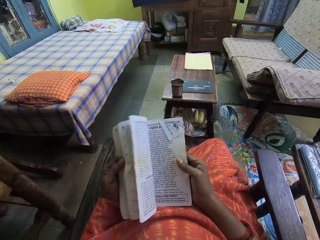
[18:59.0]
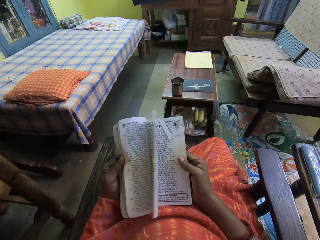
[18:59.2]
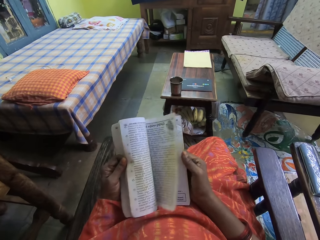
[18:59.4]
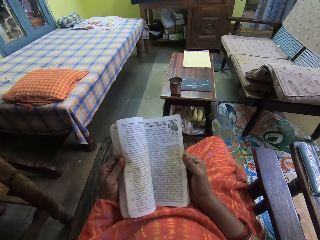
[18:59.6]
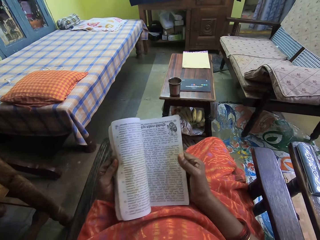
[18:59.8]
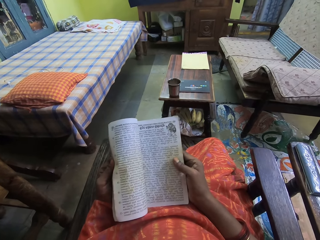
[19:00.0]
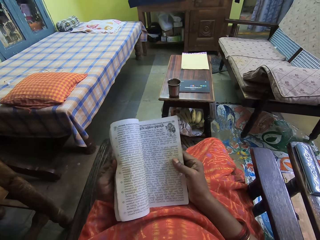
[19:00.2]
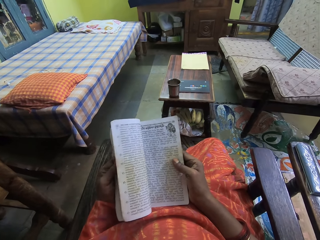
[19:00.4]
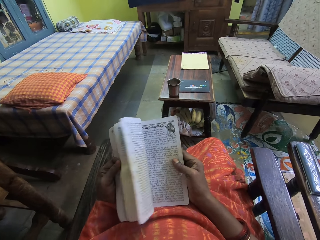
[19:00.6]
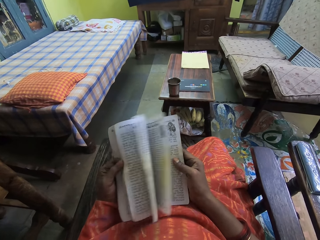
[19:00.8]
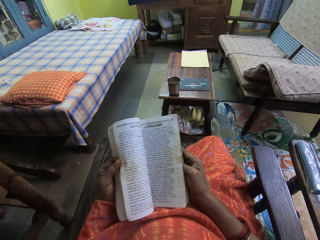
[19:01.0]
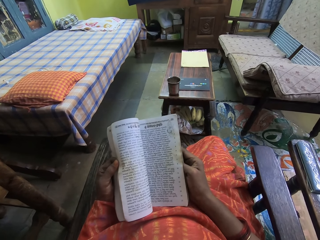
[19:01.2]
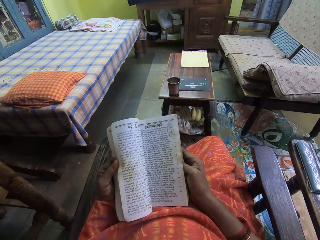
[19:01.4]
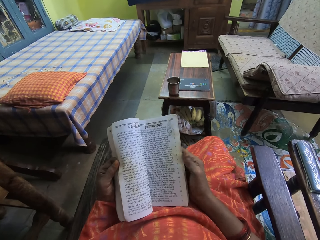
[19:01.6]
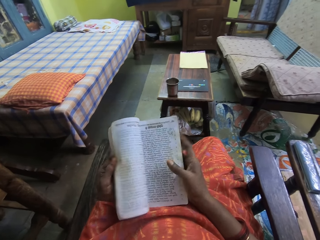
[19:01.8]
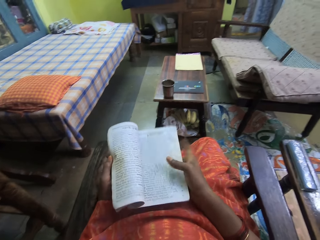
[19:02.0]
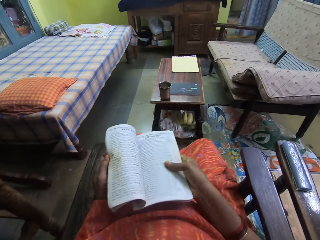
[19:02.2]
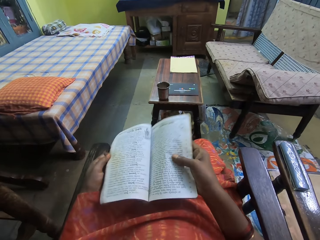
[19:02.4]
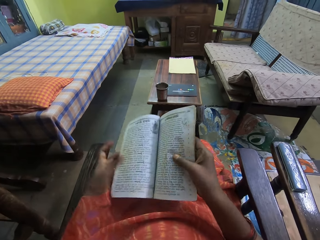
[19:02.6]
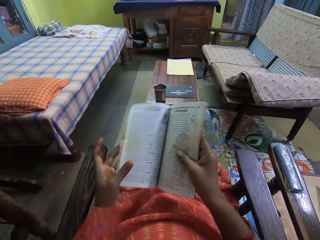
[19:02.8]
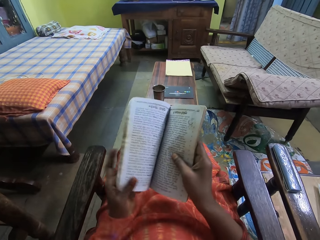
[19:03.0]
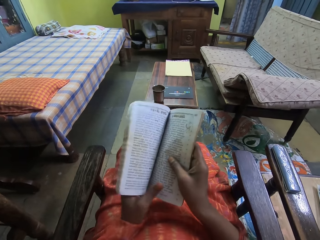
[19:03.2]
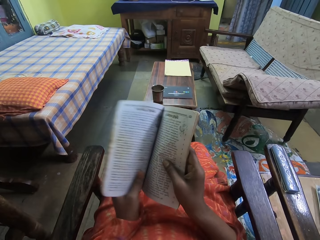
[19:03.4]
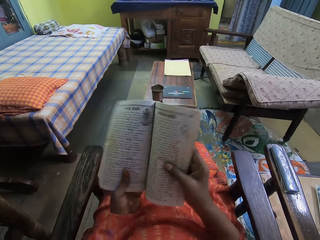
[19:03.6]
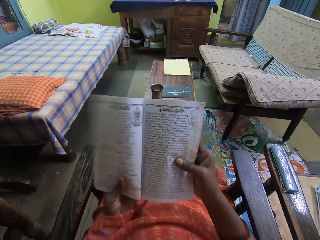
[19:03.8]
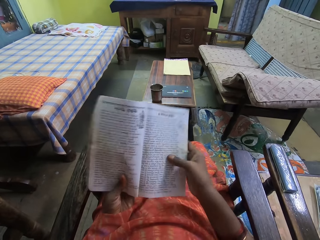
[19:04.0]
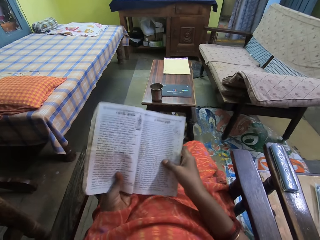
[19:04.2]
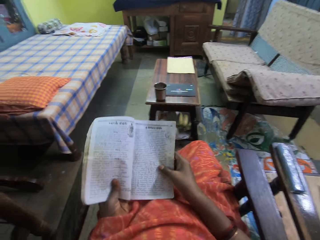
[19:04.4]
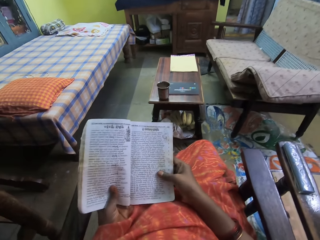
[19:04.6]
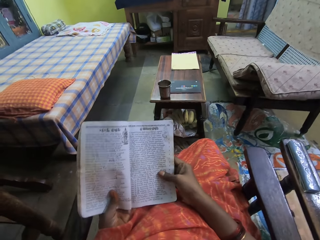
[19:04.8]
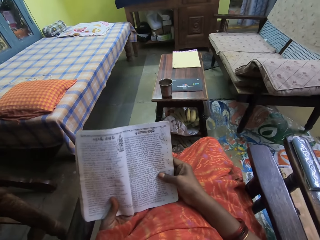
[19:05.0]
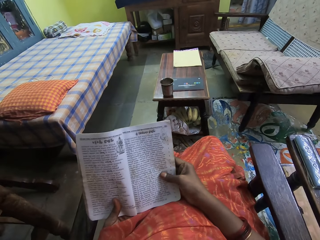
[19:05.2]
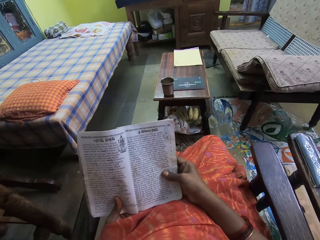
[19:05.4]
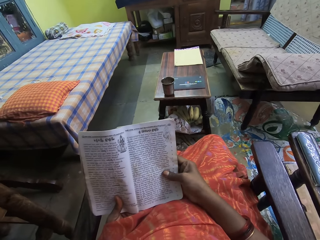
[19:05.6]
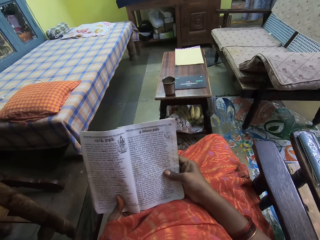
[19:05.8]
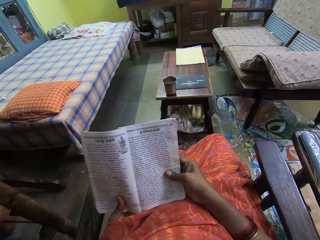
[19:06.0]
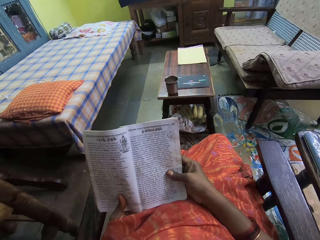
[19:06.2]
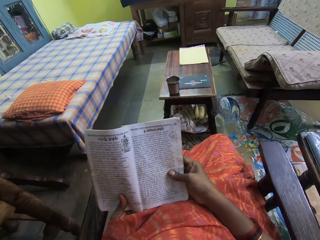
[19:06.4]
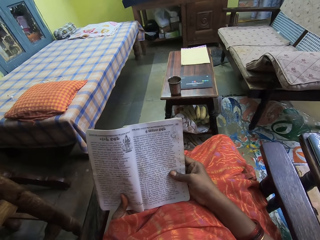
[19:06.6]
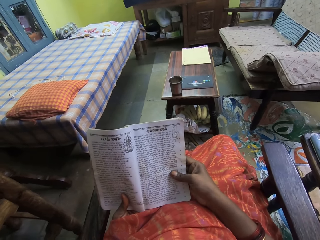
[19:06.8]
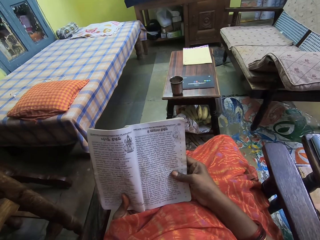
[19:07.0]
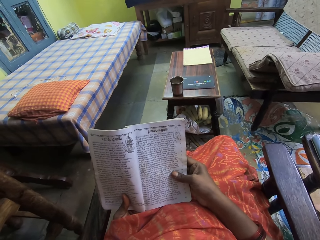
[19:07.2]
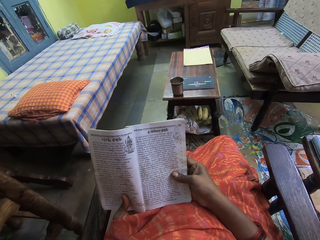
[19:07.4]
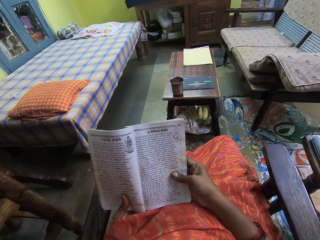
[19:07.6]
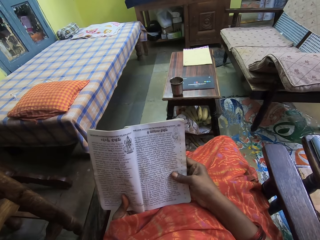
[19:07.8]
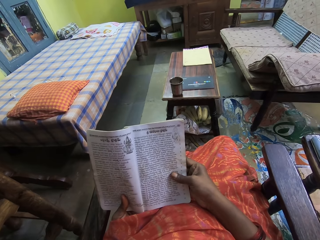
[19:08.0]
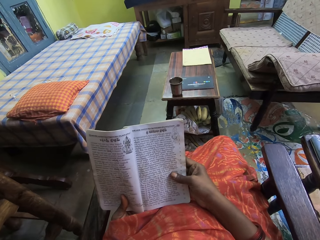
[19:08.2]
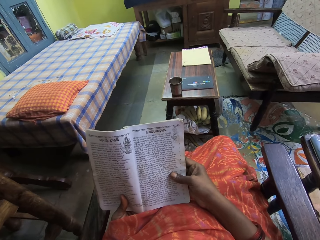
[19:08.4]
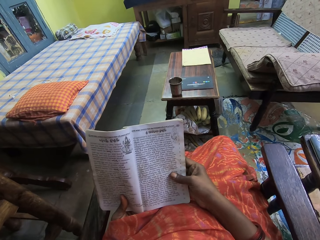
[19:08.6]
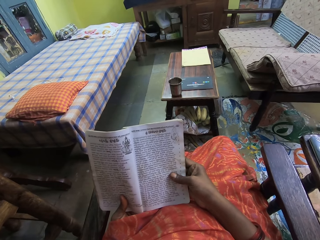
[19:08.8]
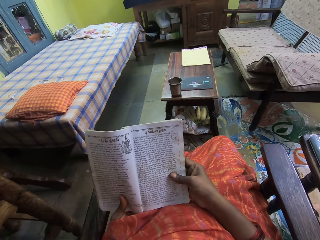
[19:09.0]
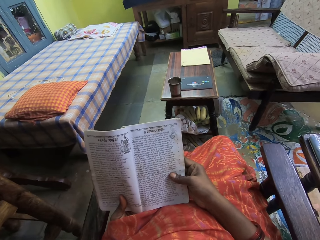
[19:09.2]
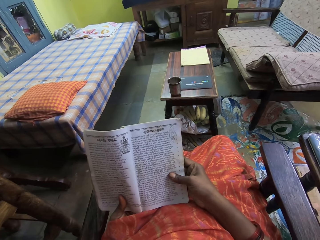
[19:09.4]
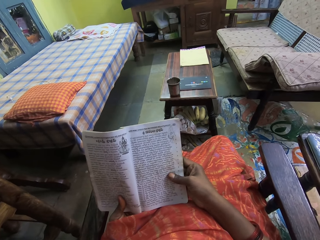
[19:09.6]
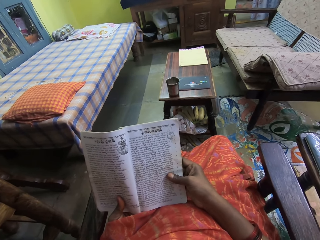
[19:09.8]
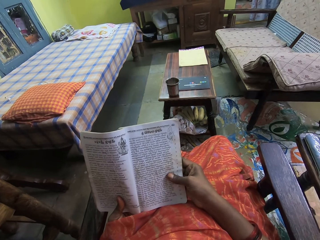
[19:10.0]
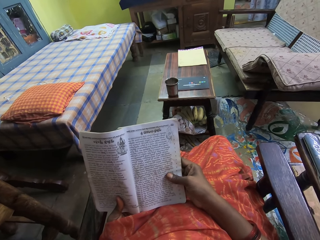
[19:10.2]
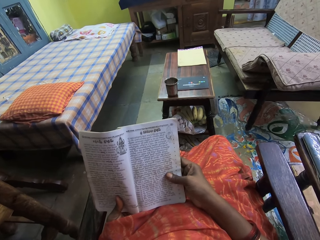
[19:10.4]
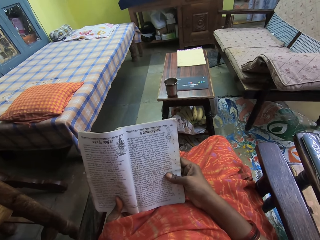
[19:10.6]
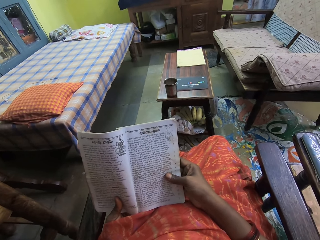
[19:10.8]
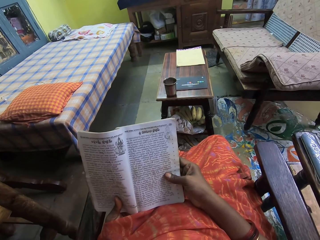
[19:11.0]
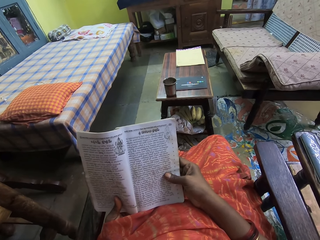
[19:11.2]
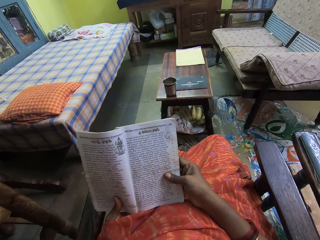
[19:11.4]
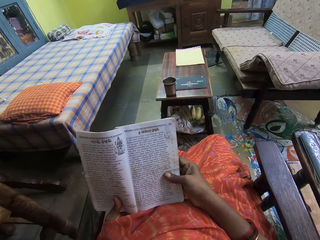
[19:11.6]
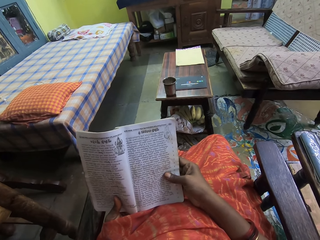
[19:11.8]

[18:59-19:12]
The camera wearer flips a page of the book in her right hand with her left hand. She flips some pages of the book in her right hand with her left hand. She reads the book in both hands.

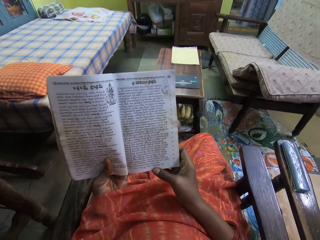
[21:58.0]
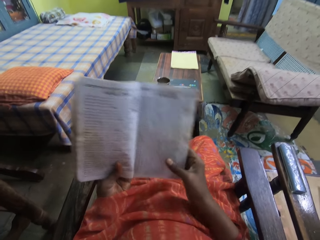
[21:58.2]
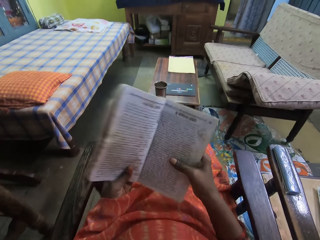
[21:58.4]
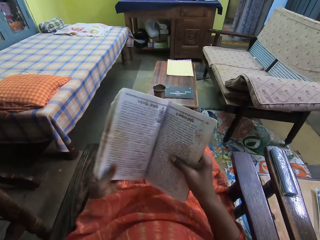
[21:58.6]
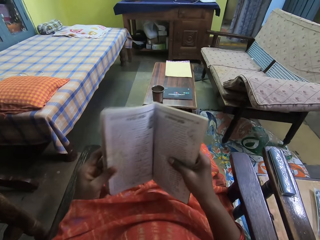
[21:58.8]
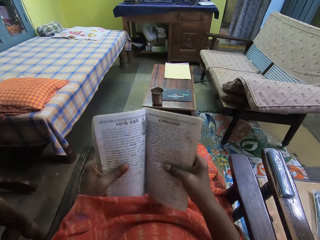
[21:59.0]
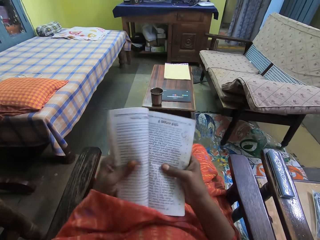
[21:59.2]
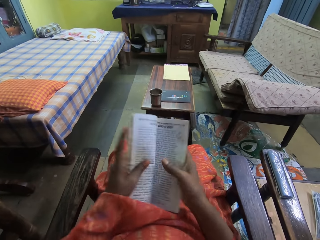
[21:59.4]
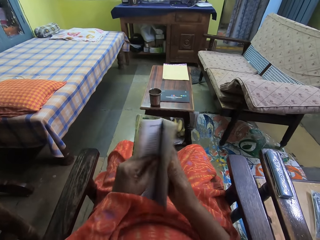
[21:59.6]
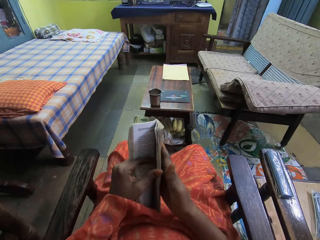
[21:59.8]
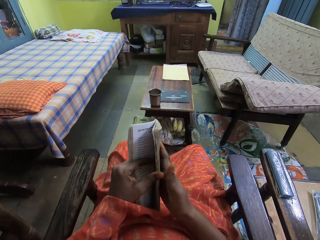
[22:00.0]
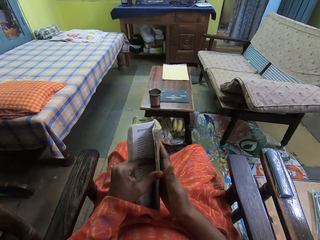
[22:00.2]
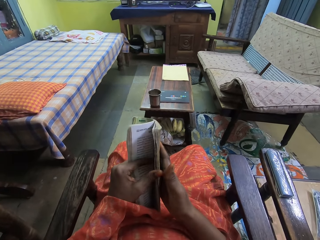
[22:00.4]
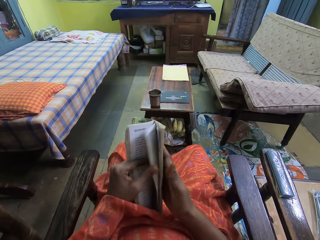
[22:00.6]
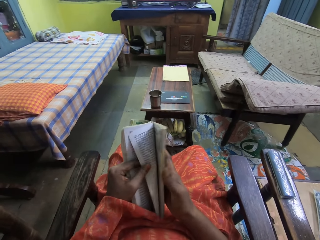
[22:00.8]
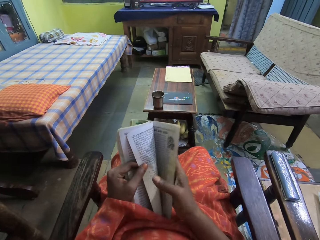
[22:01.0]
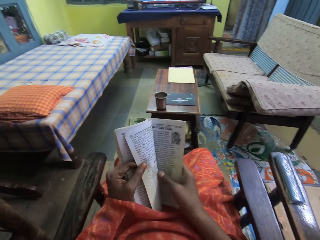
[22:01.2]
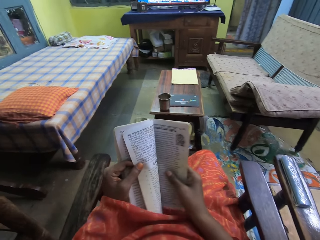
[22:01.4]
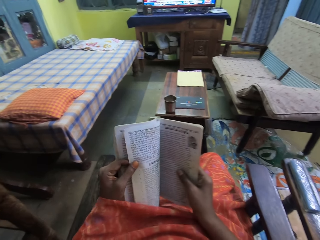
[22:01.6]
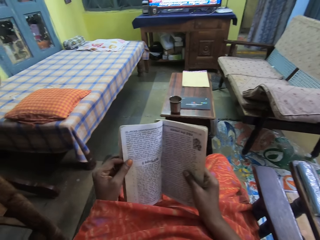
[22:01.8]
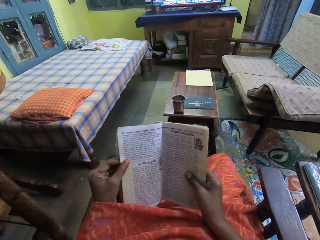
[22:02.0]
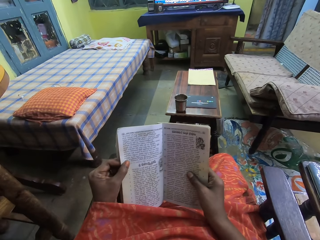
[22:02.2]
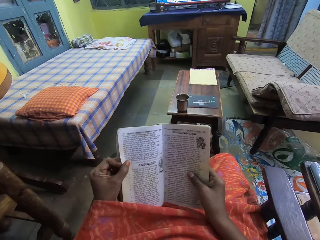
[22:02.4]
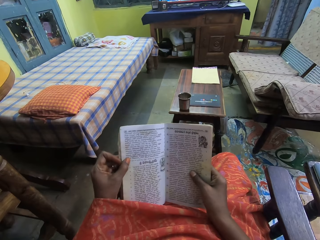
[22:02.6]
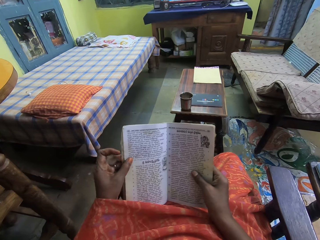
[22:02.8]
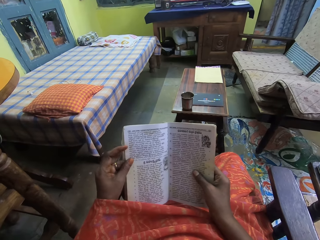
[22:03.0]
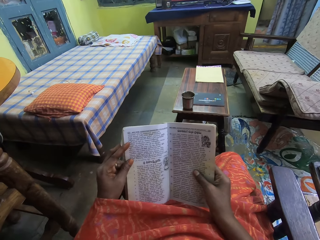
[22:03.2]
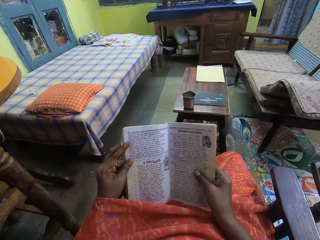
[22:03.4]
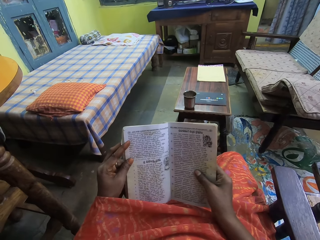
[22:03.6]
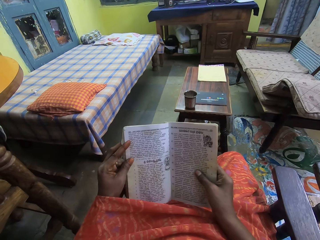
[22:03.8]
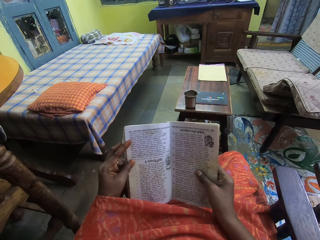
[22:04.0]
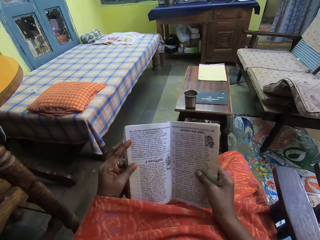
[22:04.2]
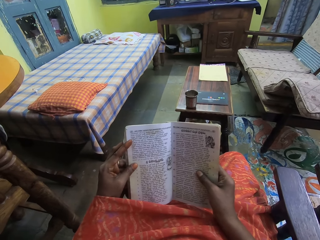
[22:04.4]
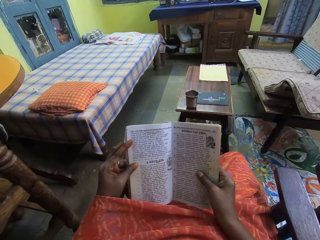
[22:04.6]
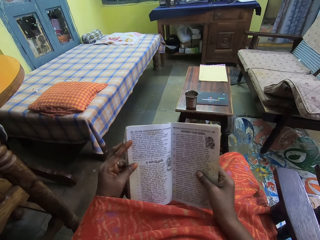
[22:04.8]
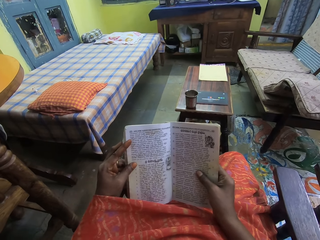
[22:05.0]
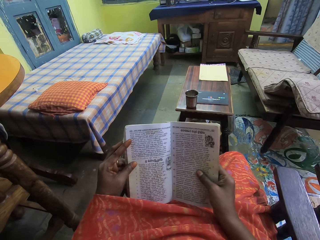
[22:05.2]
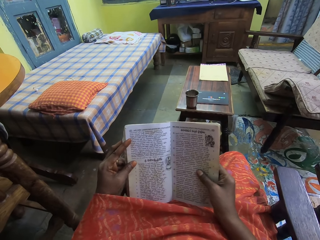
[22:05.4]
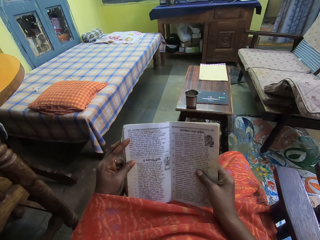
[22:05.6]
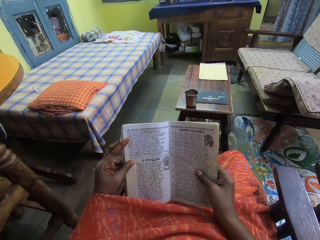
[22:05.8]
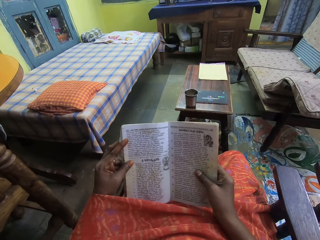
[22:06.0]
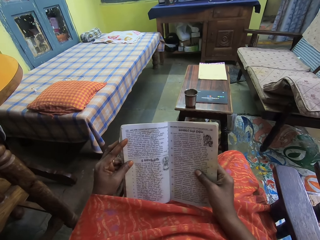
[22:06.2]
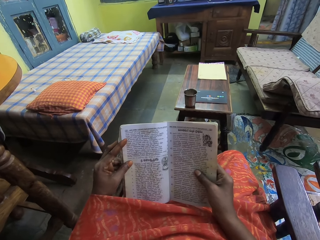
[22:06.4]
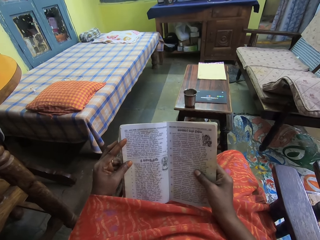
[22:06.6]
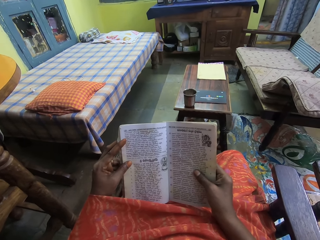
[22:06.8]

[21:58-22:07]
The camera wearer flips a page of the book in her right hand with her left hand. She reads the book in both hands.
